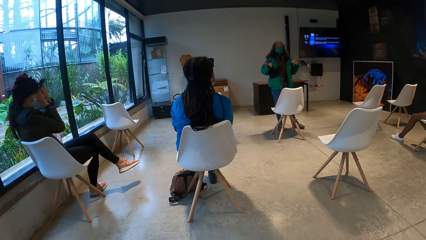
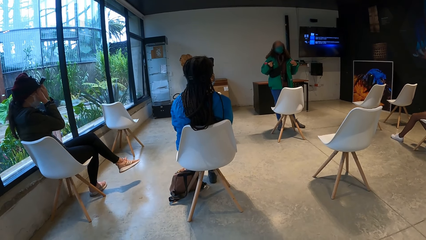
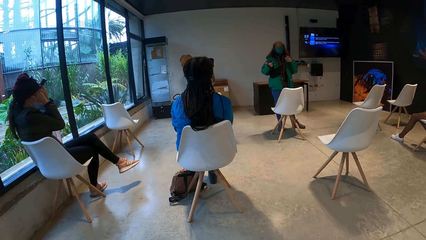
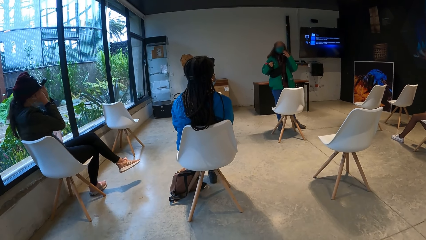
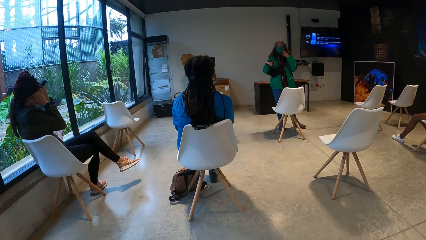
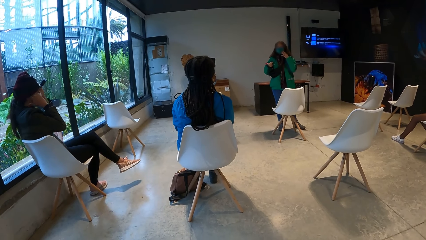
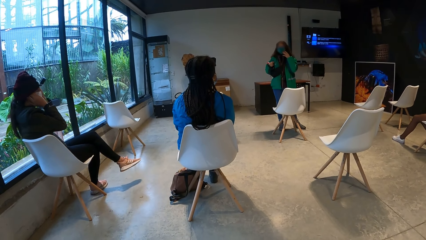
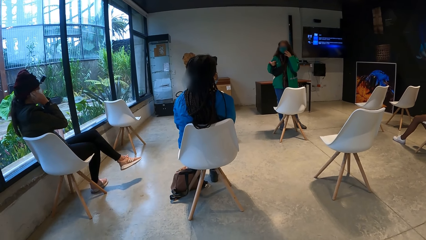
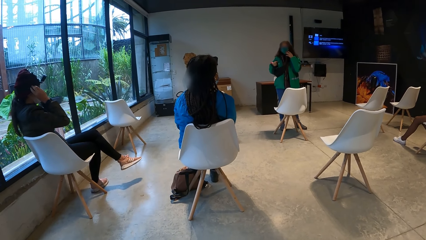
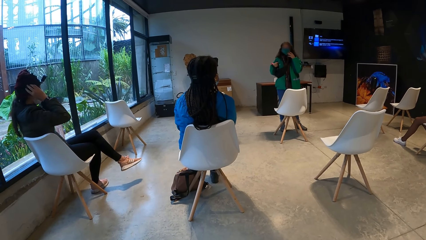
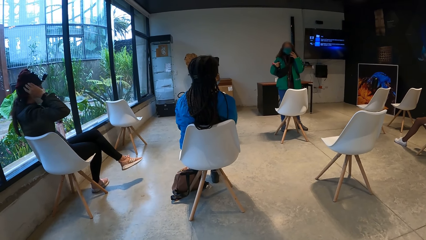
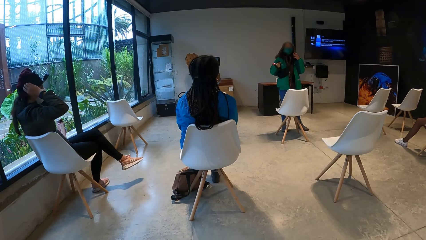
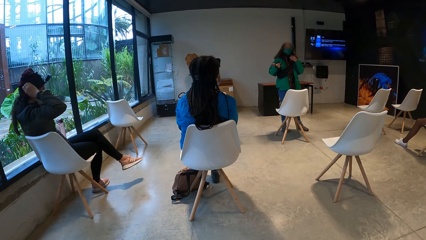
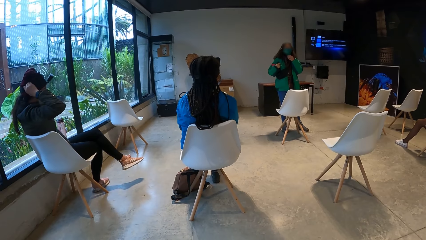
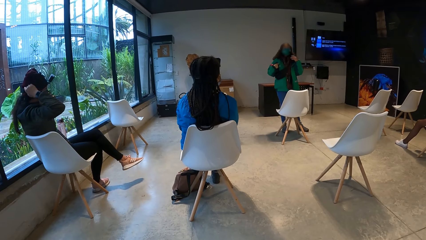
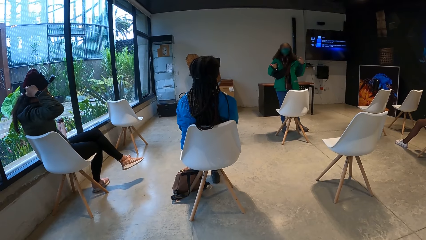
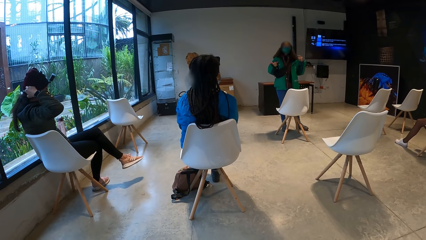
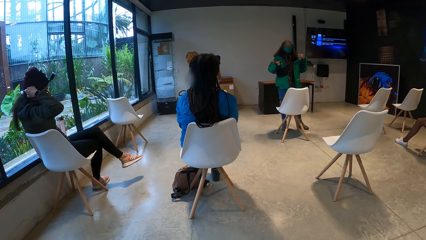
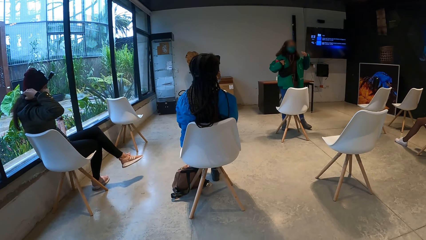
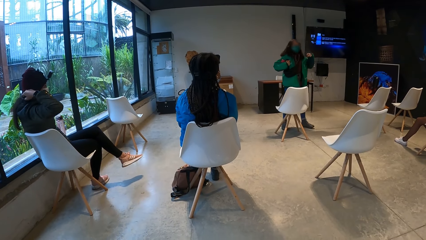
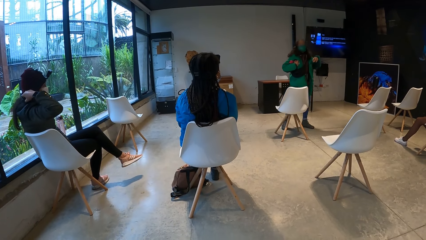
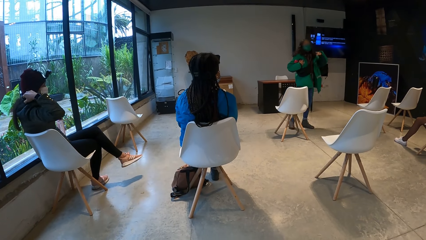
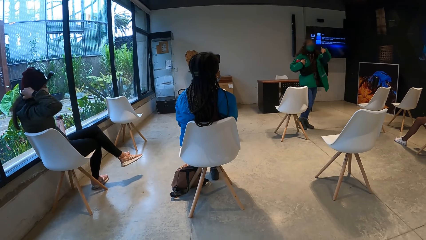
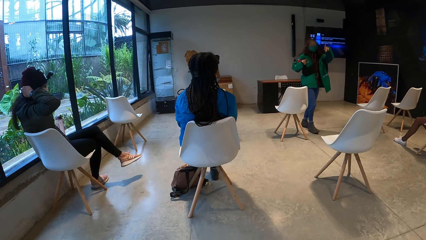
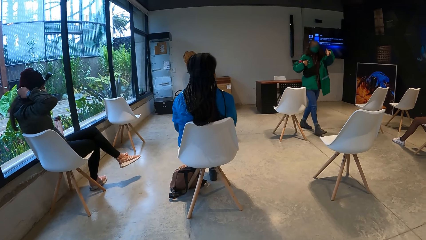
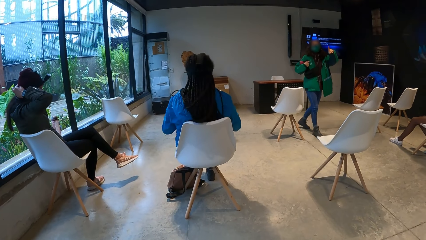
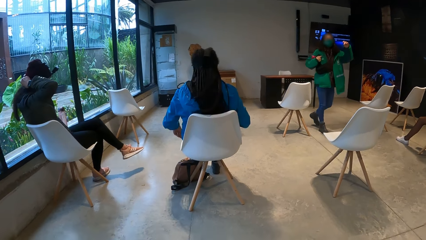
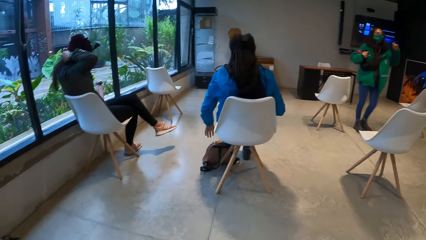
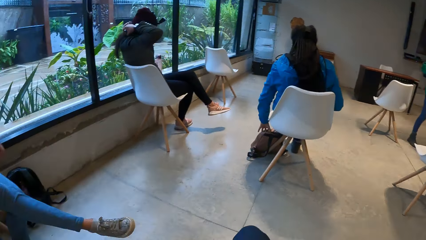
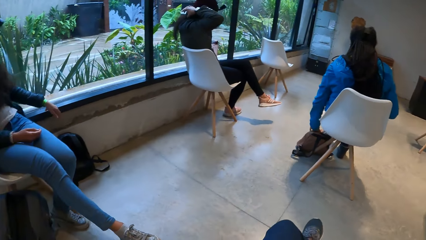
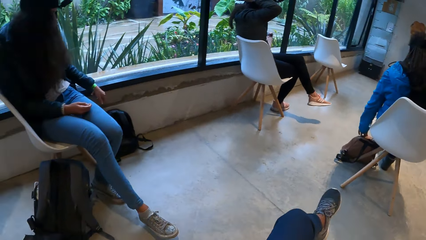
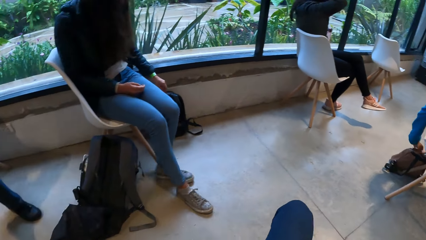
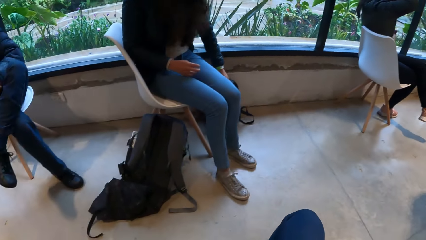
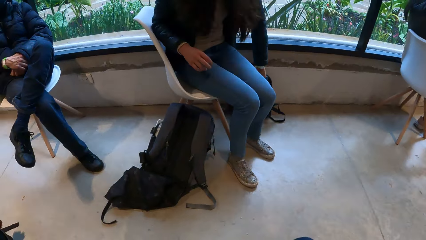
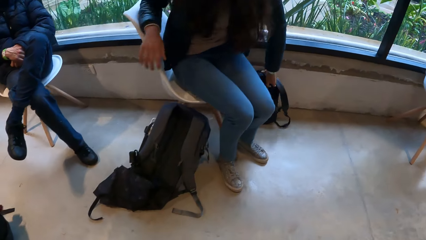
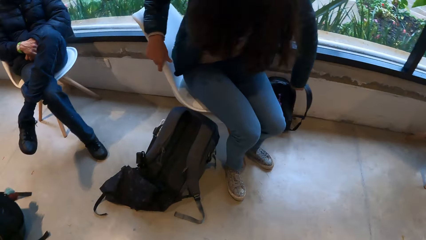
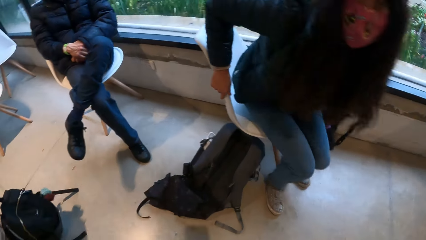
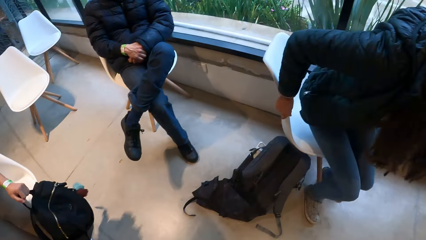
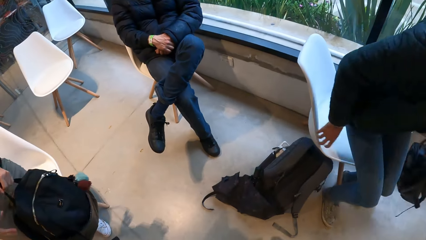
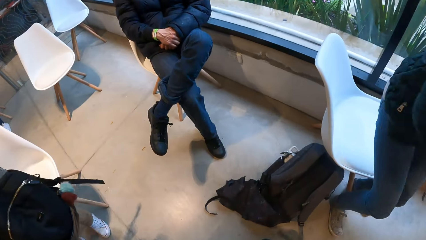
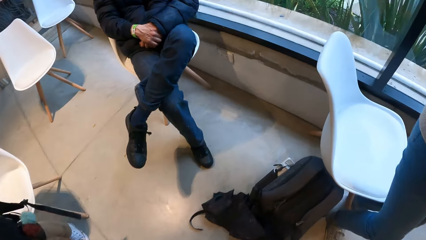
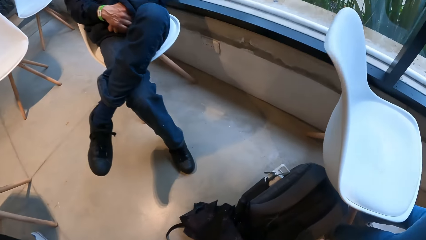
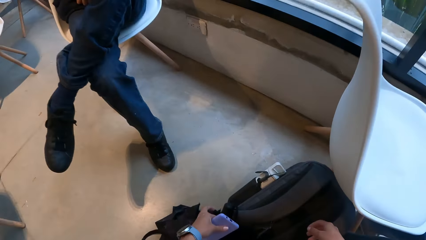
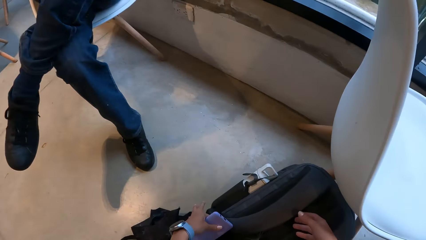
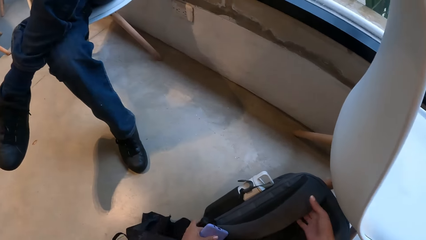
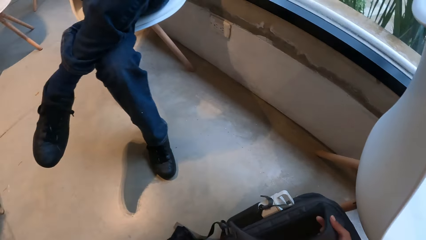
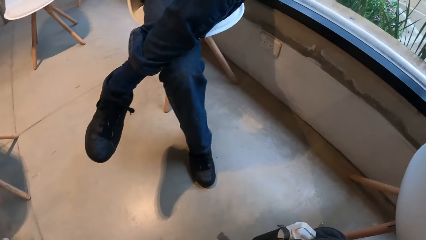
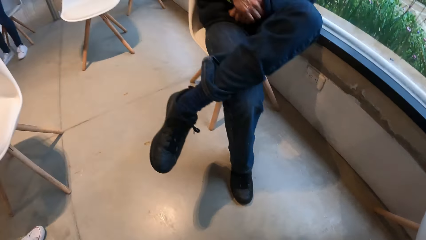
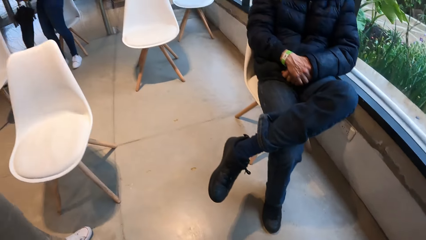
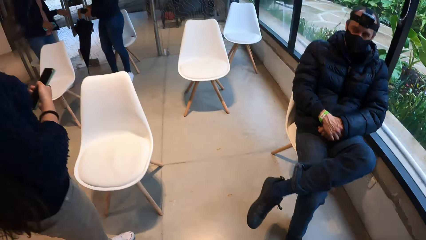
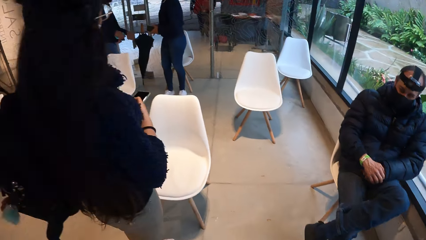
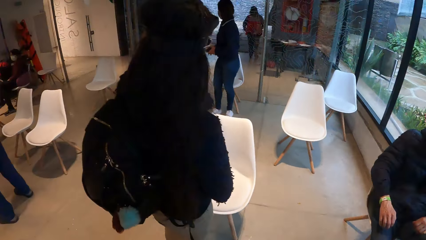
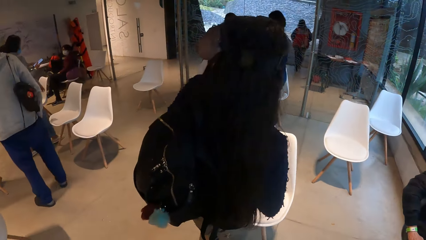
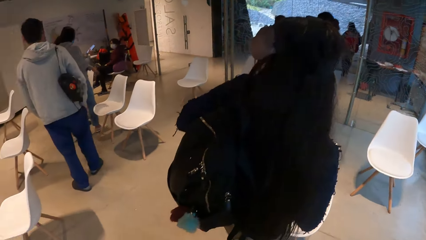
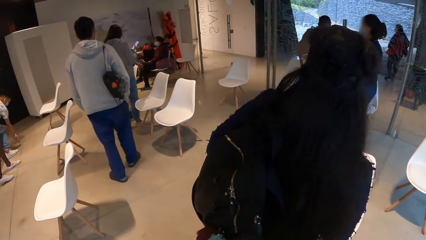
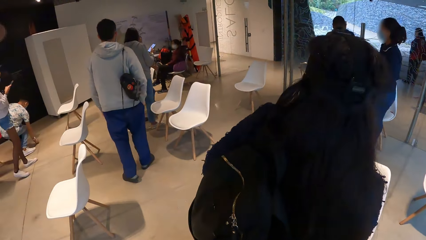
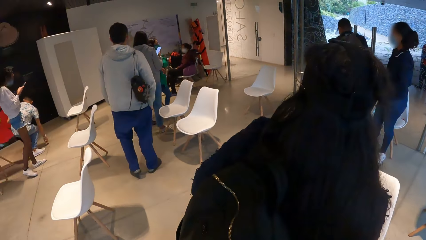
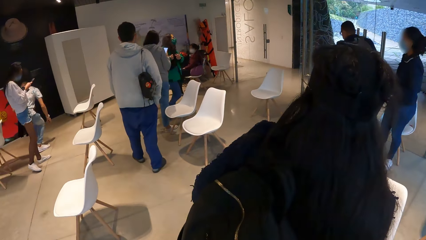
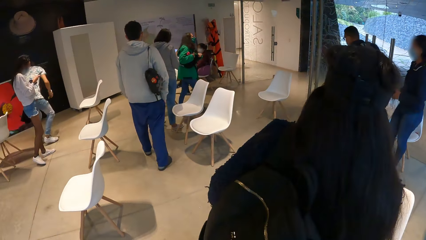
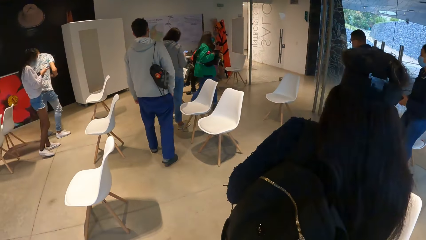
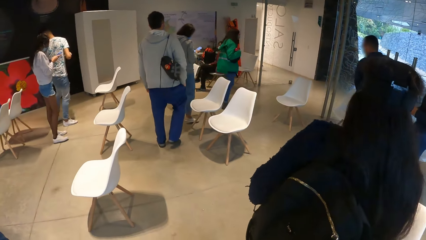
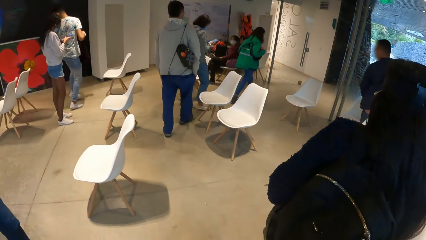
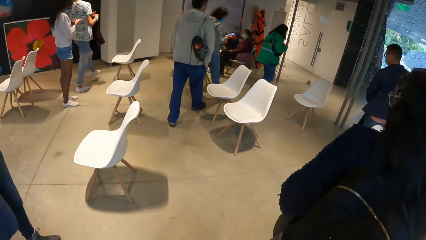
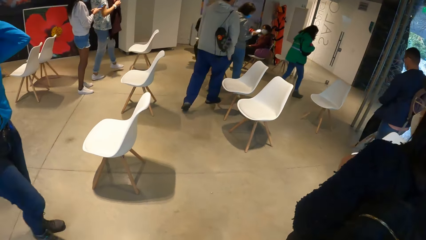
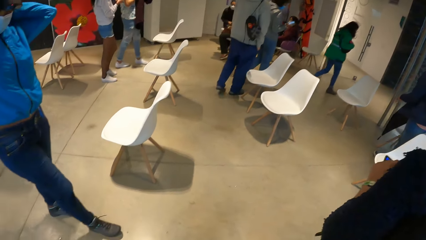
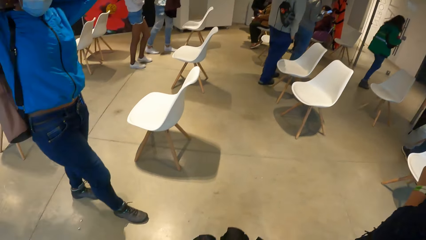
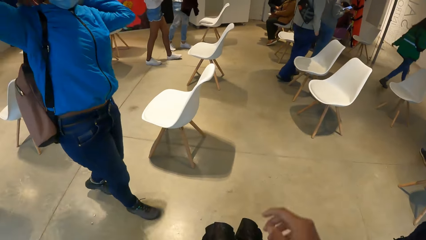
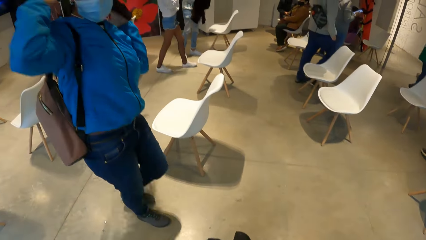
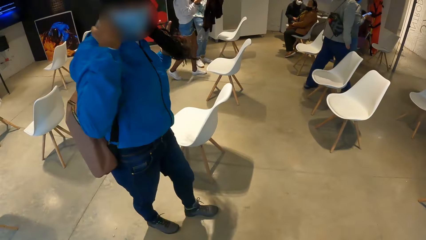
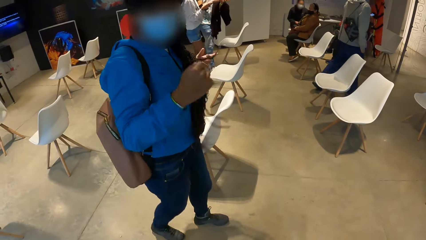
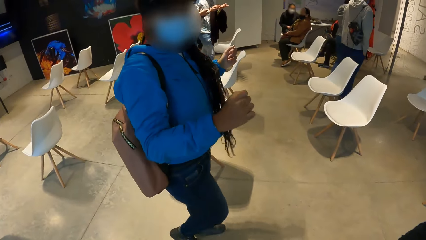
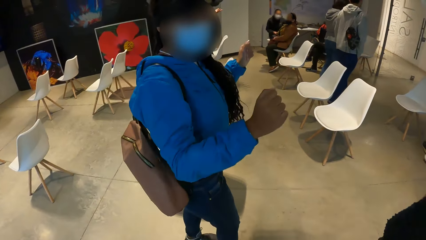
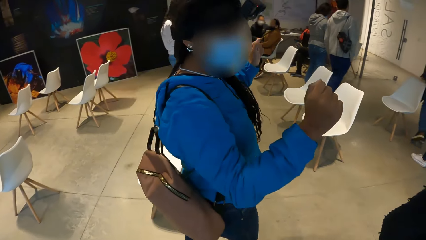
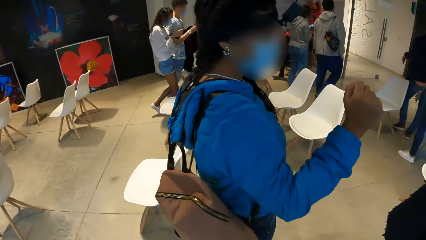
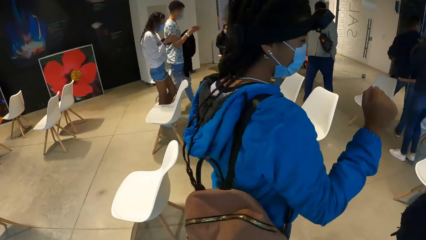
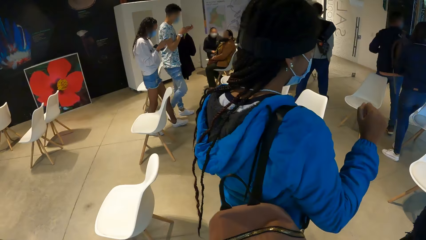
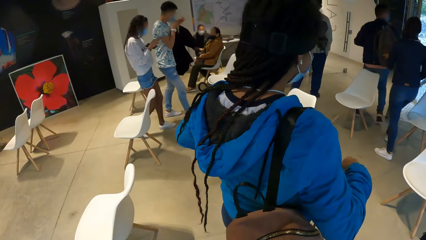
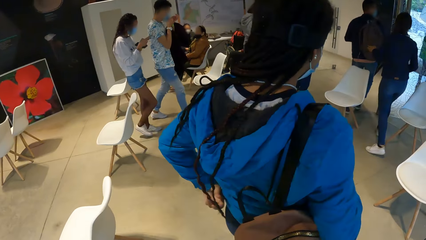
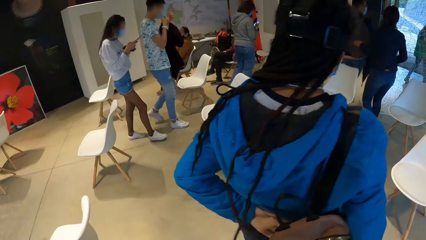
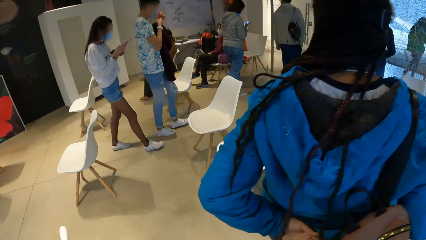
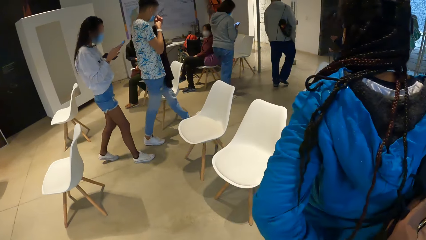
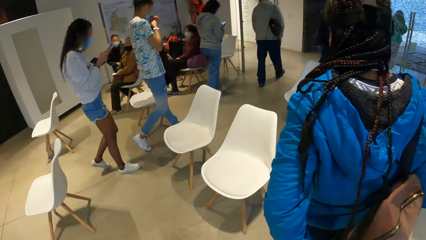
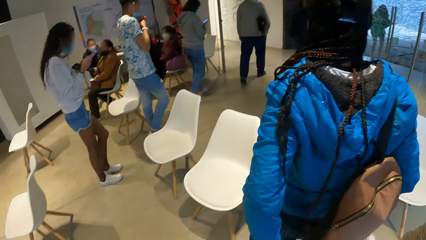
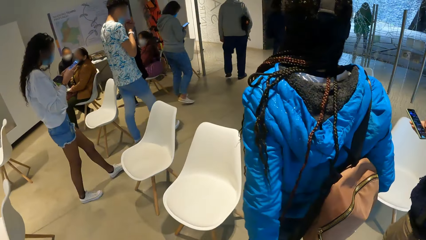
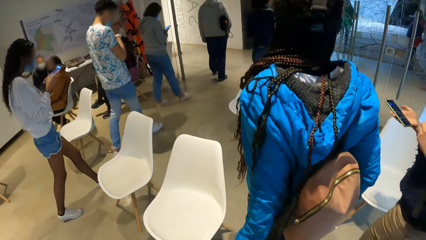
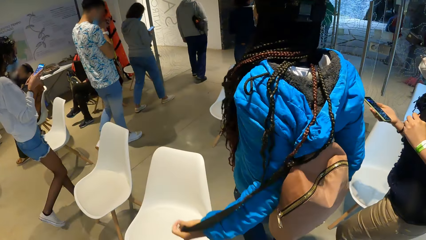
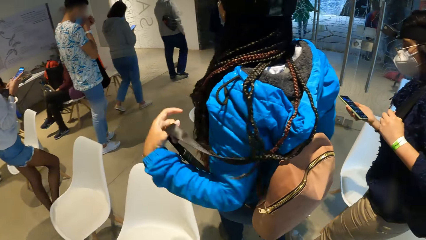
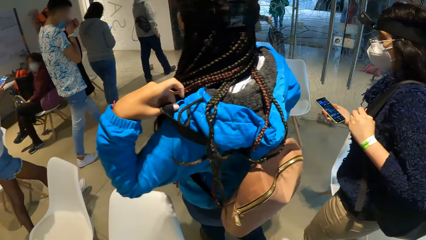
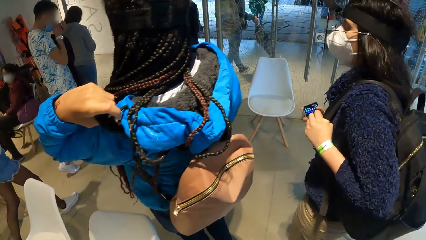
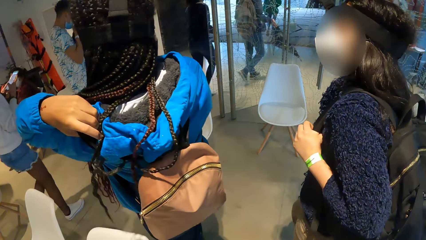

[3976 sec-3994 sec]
A woman points her left hand towards the camera wearer and the group of people. Another woman touches a bag on the floor with her left hand. A third woman takes a bag from the floor with her left hand. The camera wearer stands on the floor. A fourth woman takes a bag from the floor with her left hand. The camera wearer takes a bag from the floor with her left hand. She takes a bag from the floor with her right hand. The second woman adjusts her hair with both hands. The camera wearer and the other people walk out of a classroom. The second woman puts on the bag on her back with her left hand.
